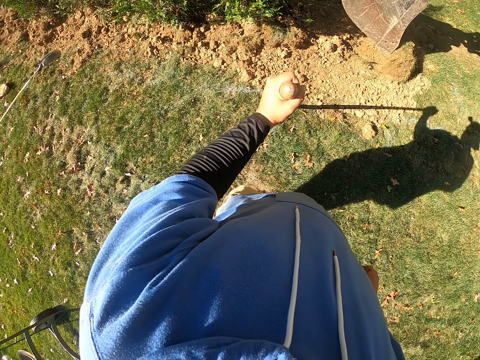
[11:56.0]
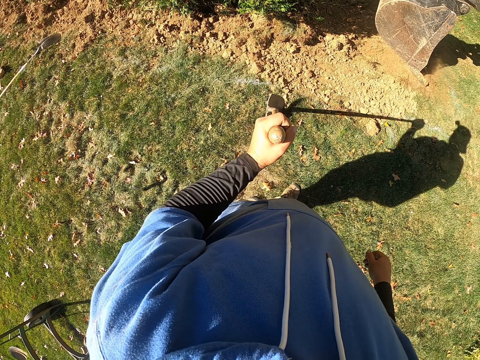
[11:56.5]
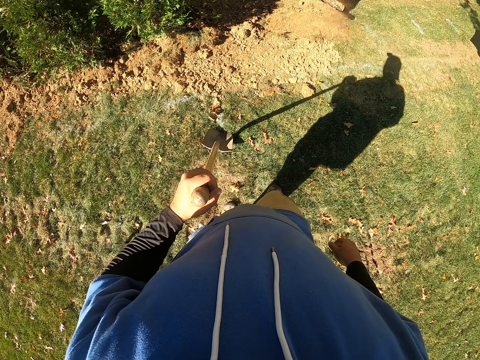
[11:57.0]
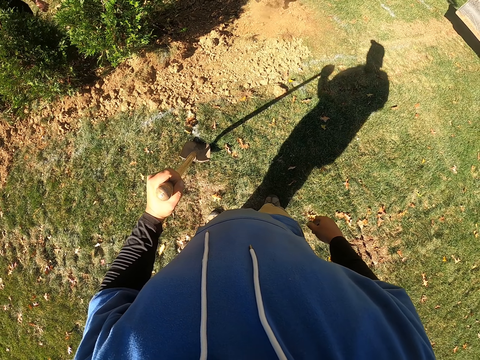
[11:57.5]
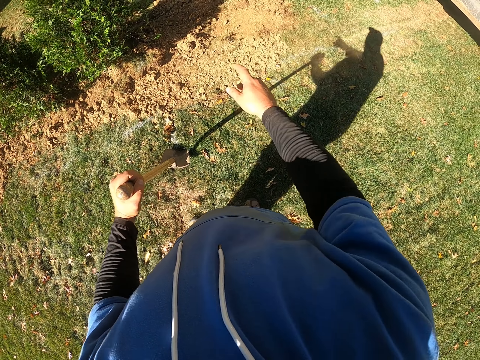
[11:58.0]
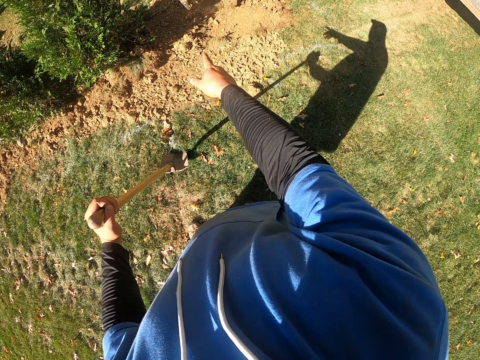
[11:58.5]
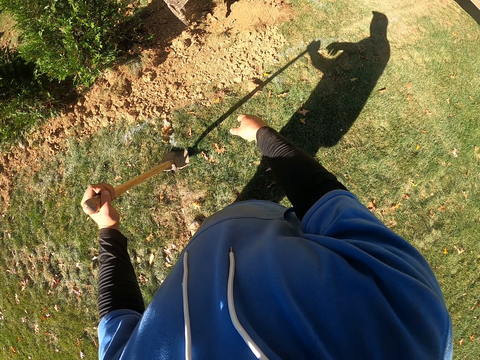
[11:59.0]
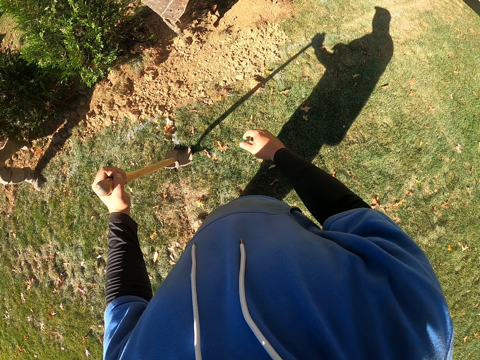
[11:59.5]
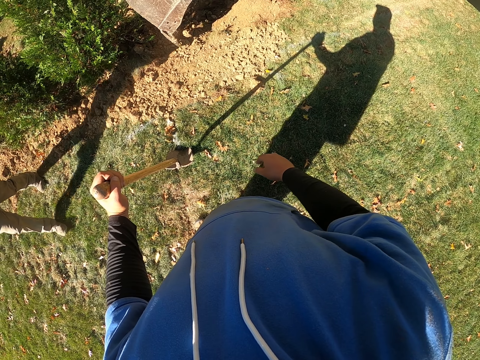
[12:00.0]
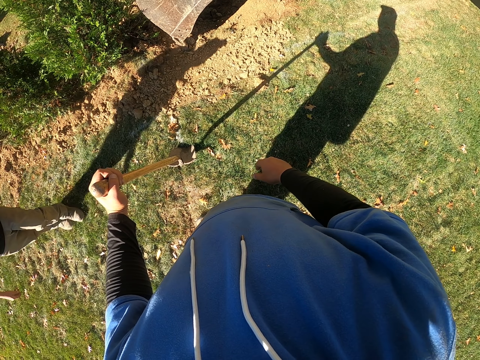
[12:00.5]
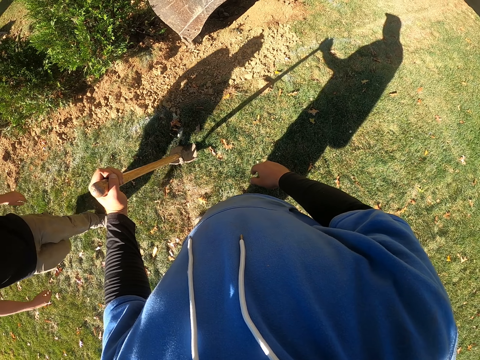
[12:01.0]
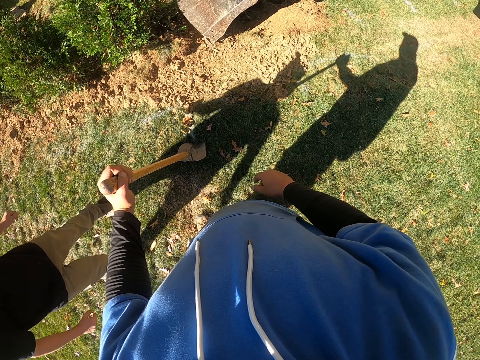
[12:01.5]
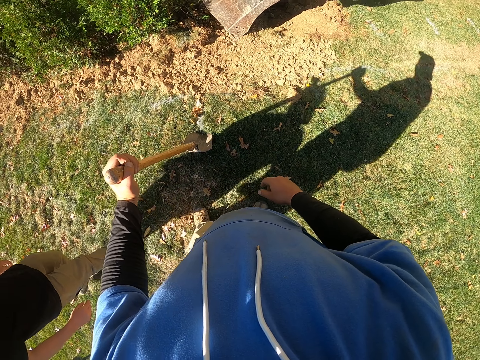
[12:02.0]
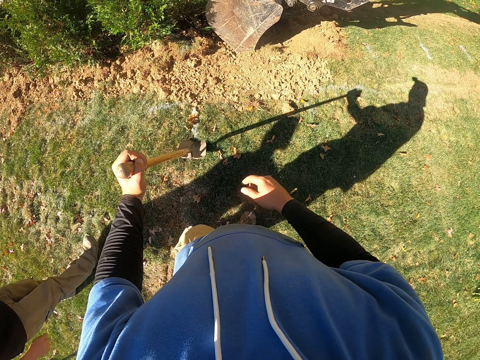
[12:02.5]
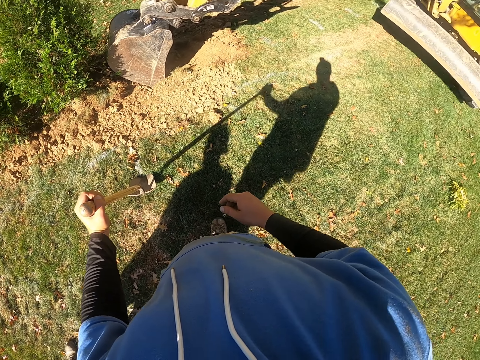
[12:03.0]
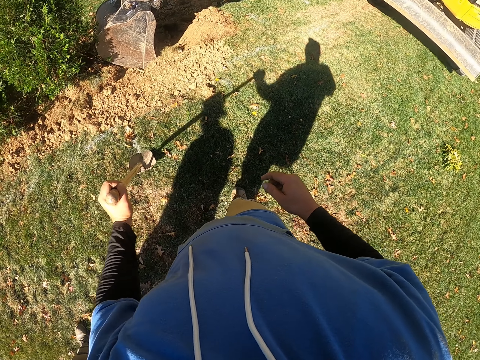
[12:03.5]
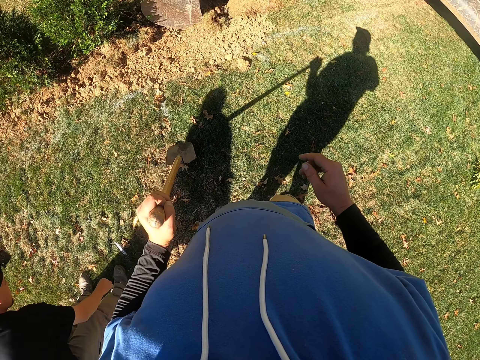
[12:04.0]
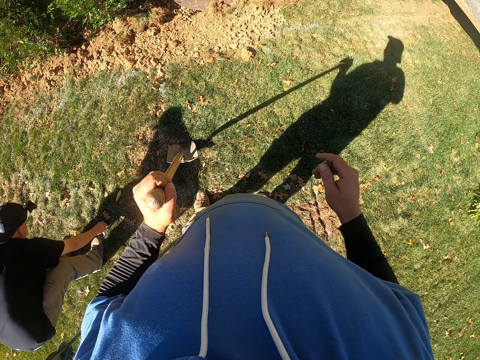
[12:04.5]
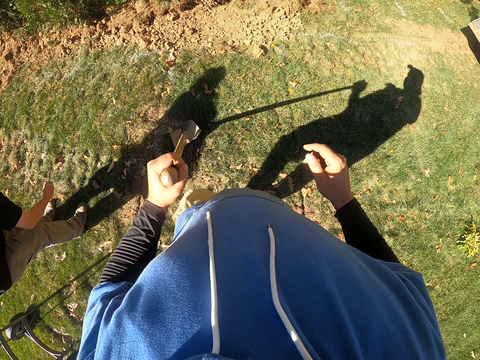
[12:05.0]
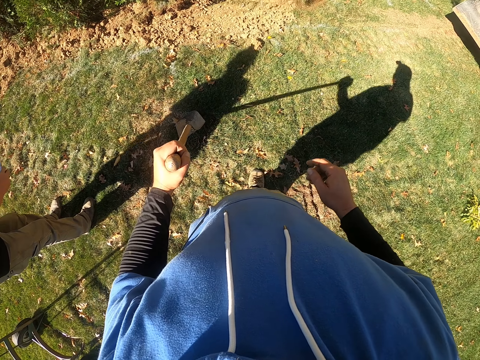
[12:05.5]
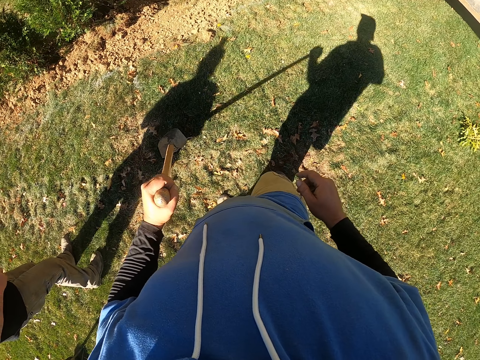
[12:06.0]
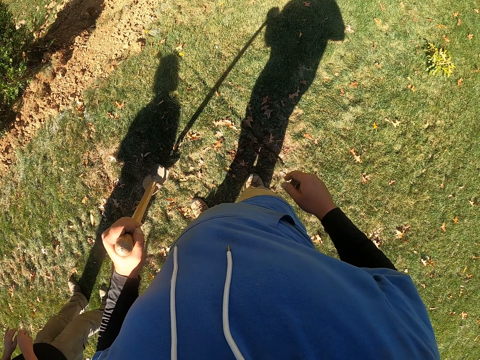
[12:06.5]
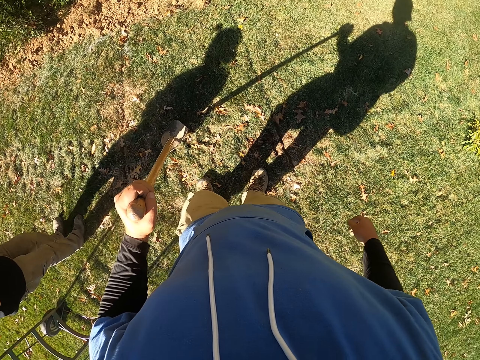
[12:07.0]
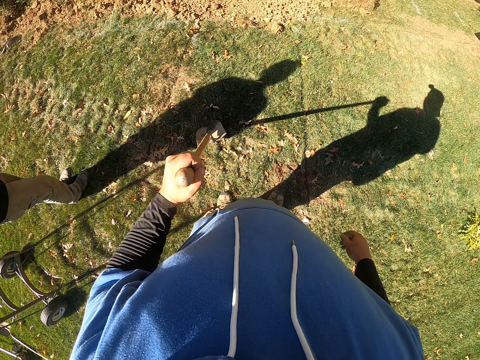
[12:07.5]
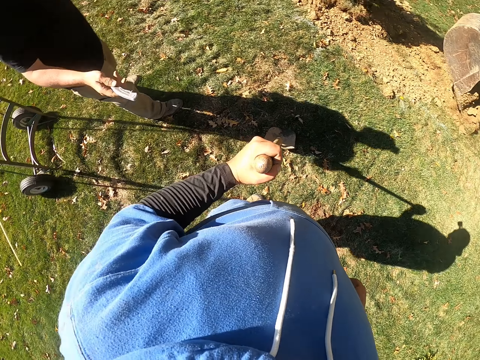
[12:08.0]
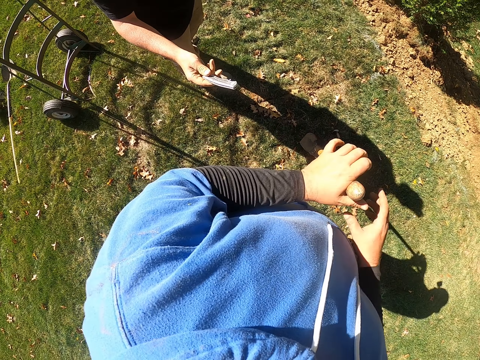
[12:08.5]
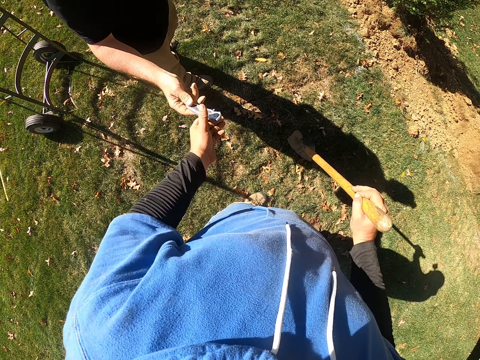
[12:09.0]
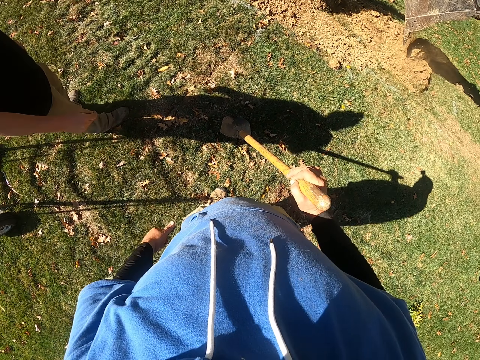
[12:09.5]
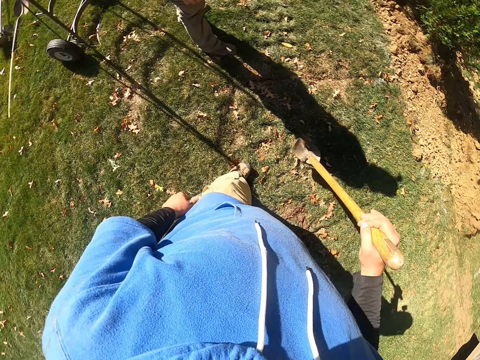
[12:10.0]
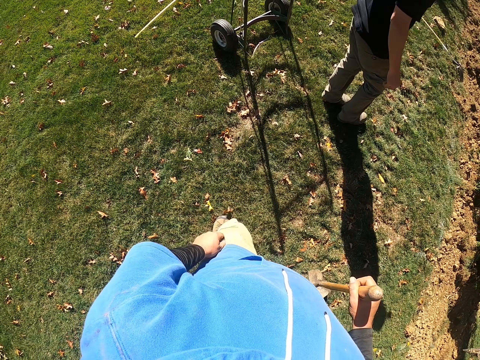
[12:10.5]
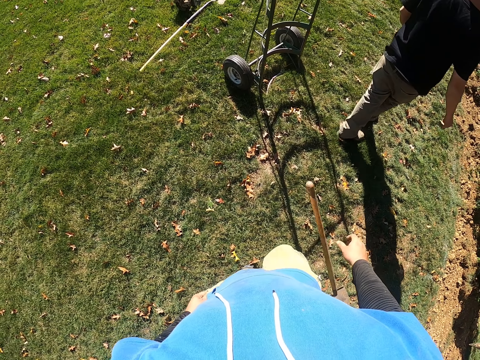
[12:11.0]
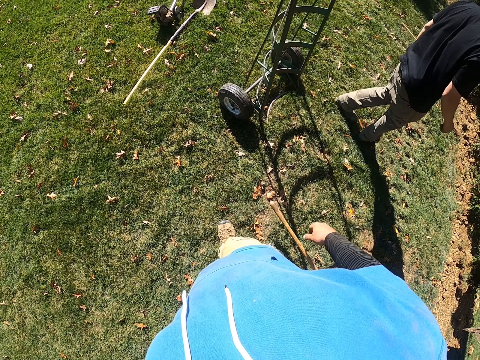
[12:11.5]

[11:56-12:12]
The camera wearer lifts a hand. They point a finger. A man walks towards the camera wearer. The man stands. The man picks up a putty knife. The man bends. The man stands. The camera wearer looks around. They switch the shovel to the other hand. They pick up the putty knife from the man. They look around. They put down the shovel. The man walks.

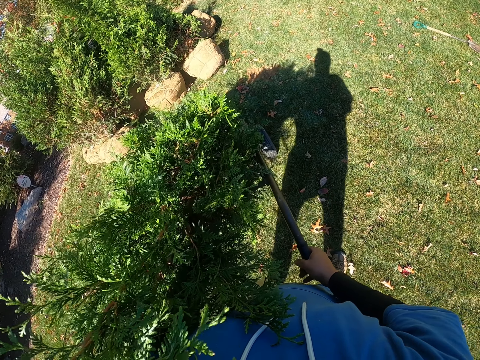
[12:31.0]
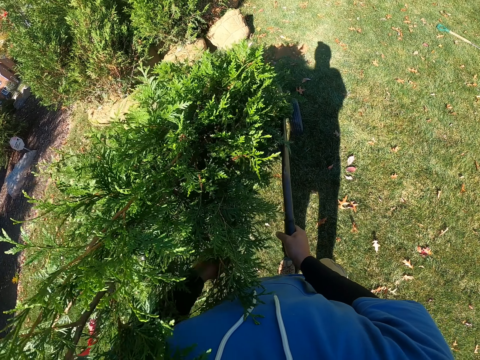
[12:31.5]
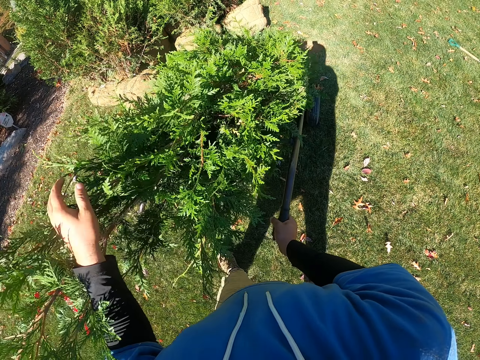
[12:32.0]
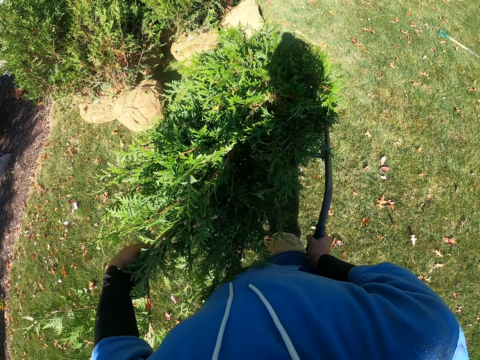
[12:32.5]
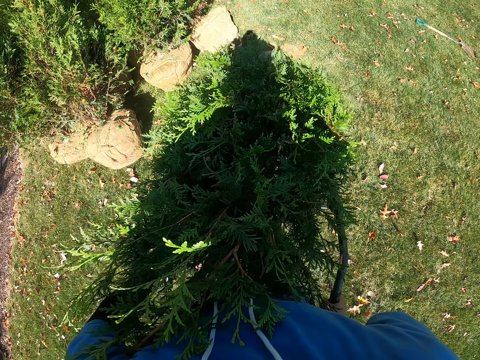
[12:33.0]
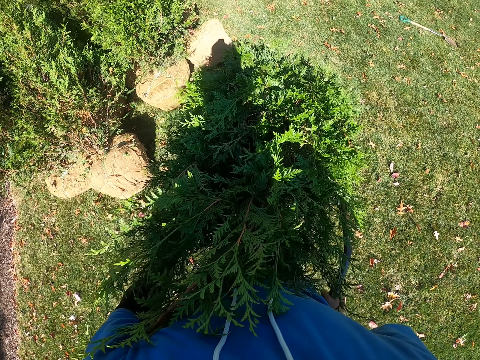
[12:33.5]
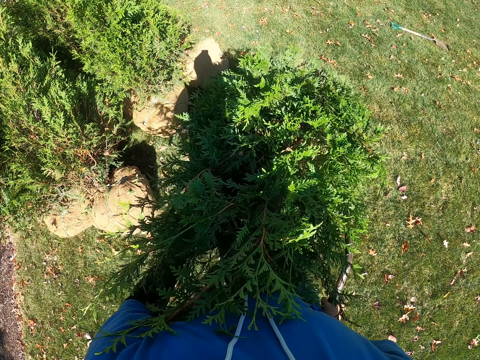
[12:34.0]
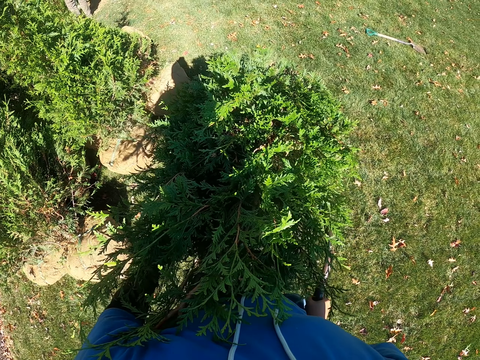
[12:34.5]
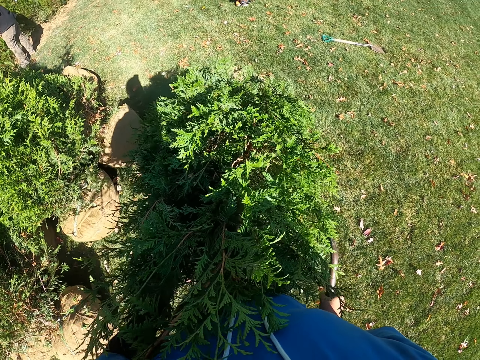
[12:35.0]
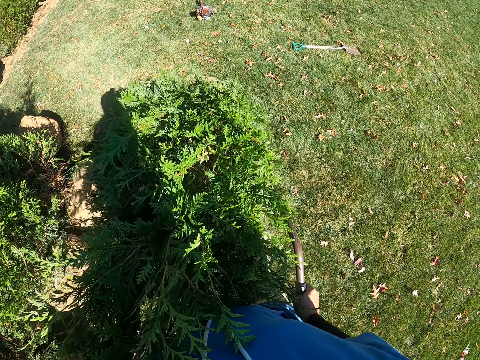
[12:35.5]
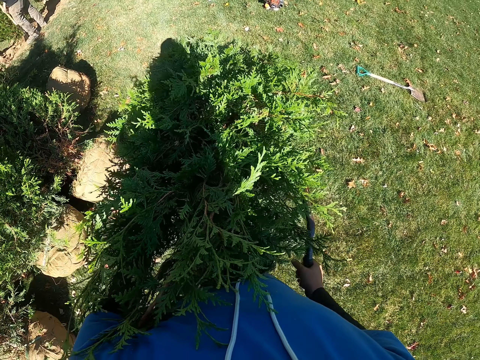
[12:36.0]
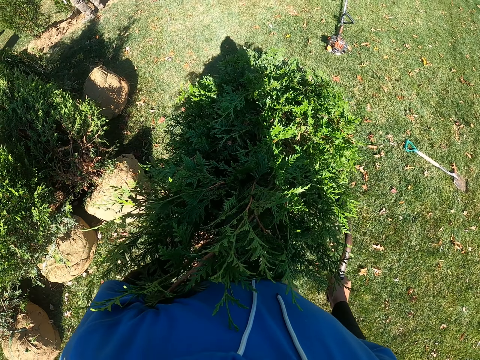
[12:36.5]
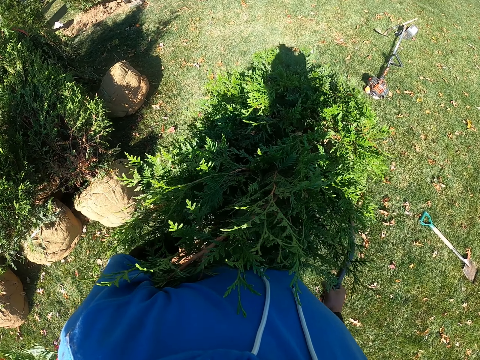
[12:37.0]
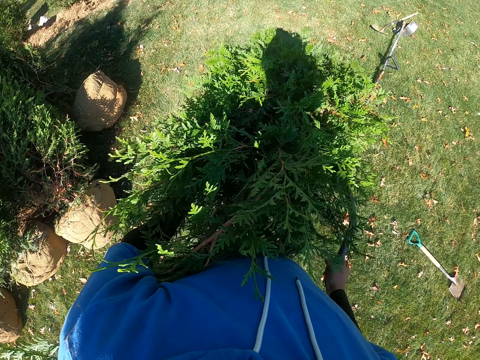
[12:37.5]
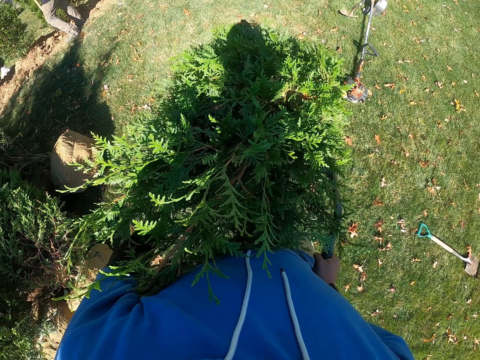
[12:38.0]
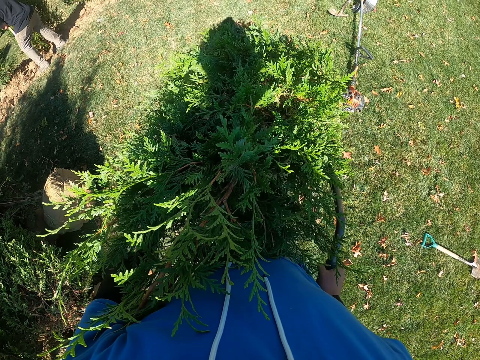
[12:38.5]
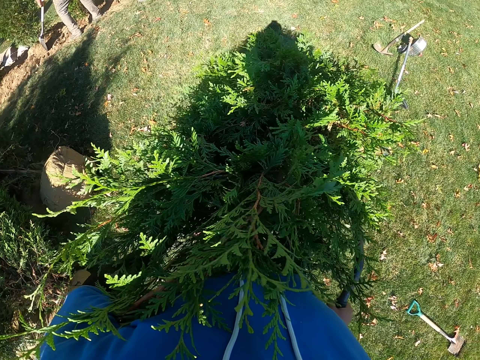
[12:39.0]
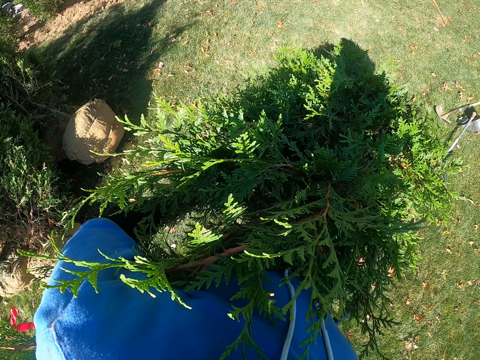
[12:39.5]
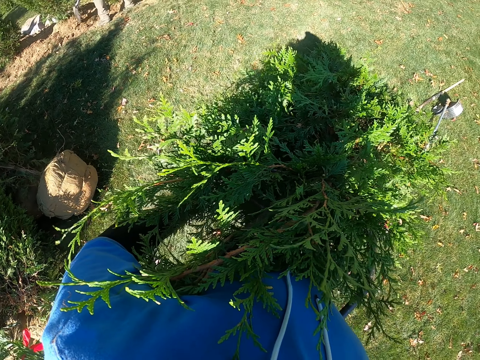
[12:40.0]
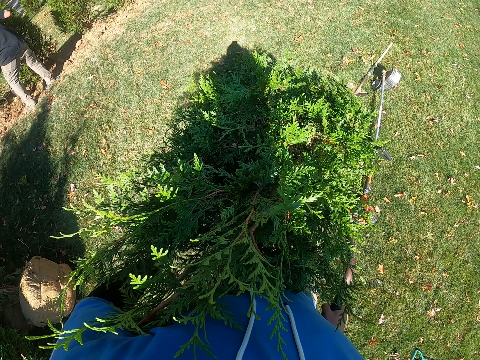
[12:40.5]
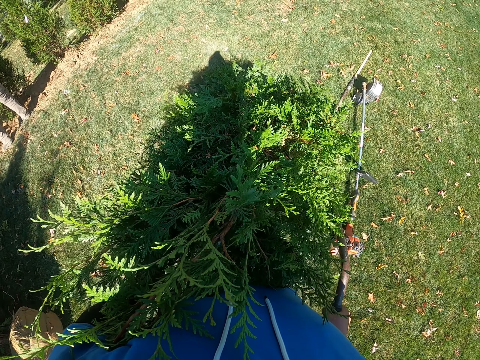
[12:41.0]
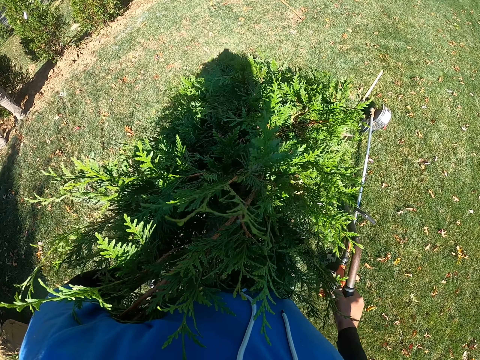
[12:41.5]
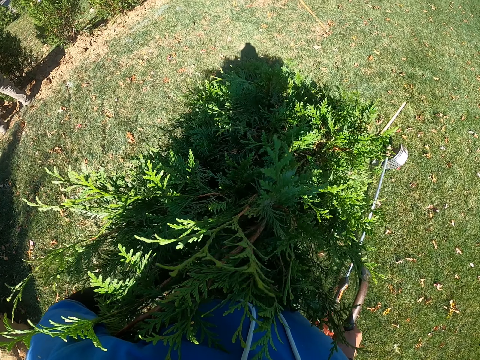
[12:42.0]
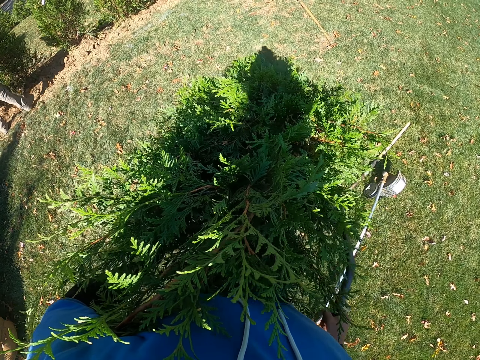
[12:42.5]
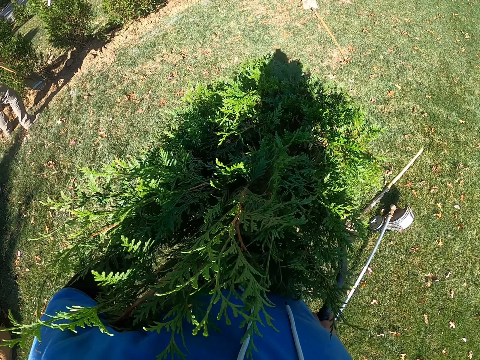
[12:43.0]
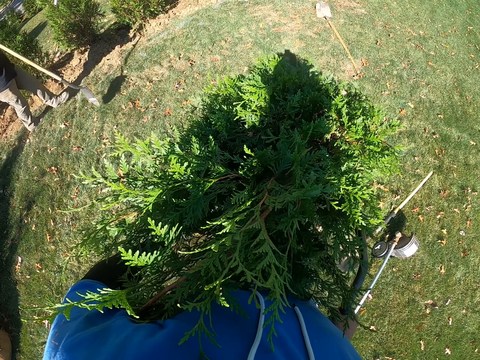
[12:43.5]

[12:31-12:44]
The camera wearer moves tree branches with a hand. They push a lawn mower or cart with hands. They move the spade. A man moves soil with a shovel. The camera wearer pushes the lawn mower with hands.
